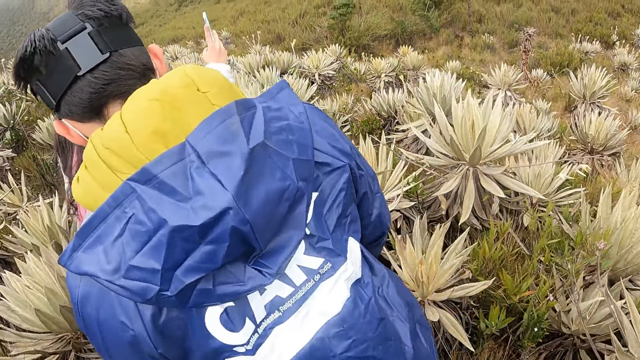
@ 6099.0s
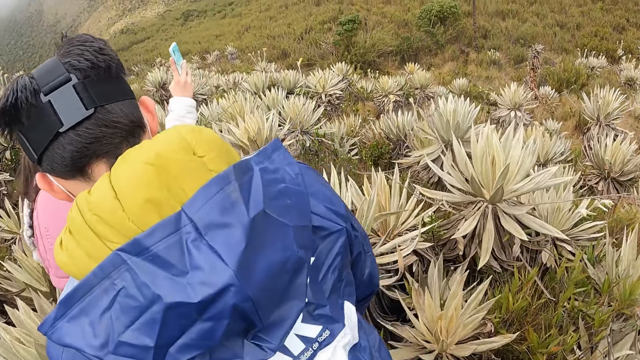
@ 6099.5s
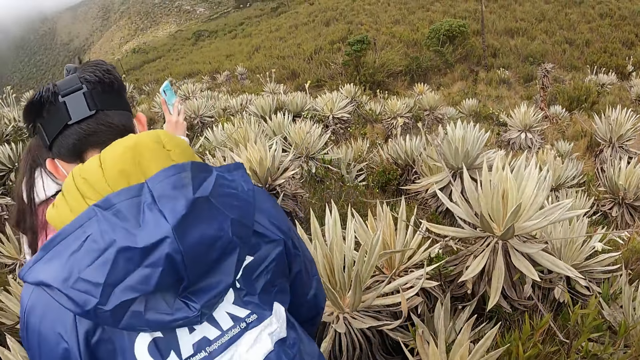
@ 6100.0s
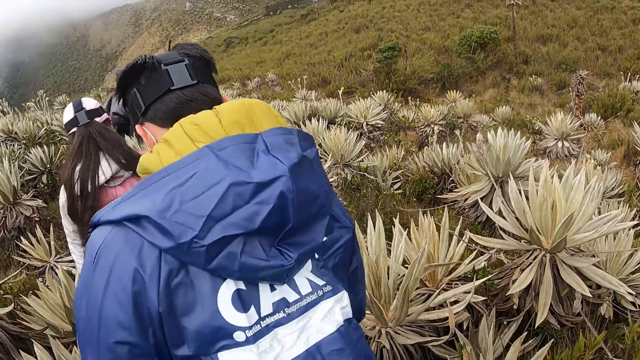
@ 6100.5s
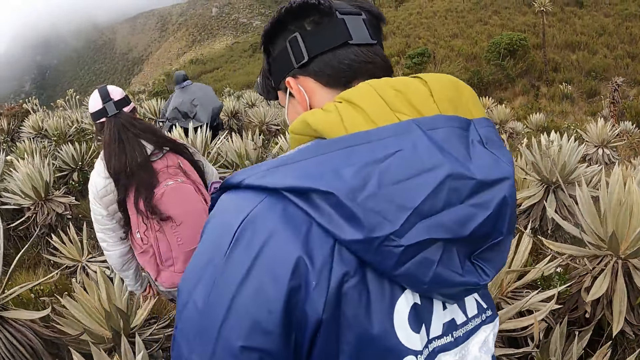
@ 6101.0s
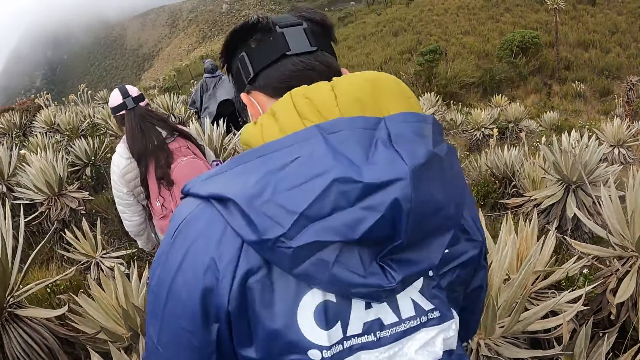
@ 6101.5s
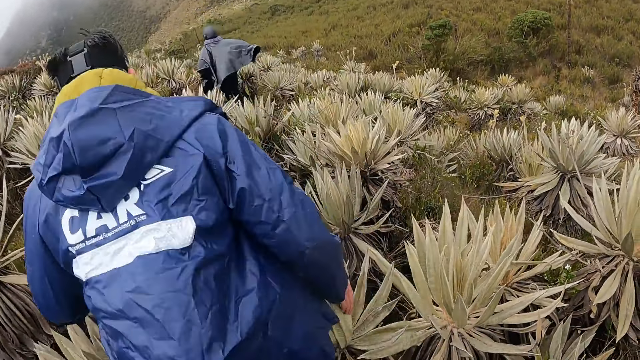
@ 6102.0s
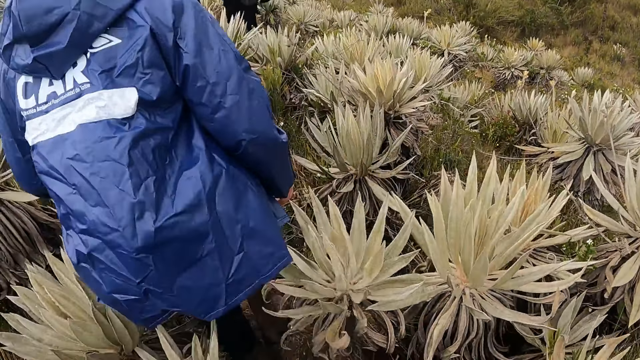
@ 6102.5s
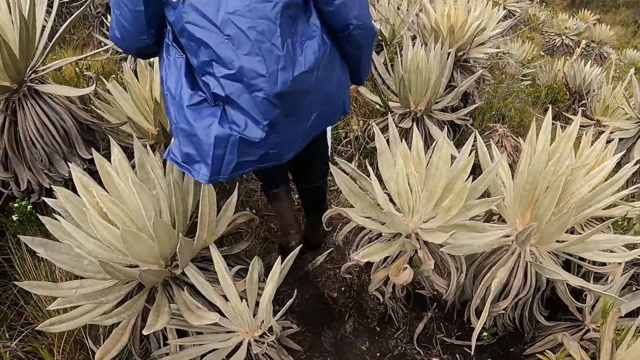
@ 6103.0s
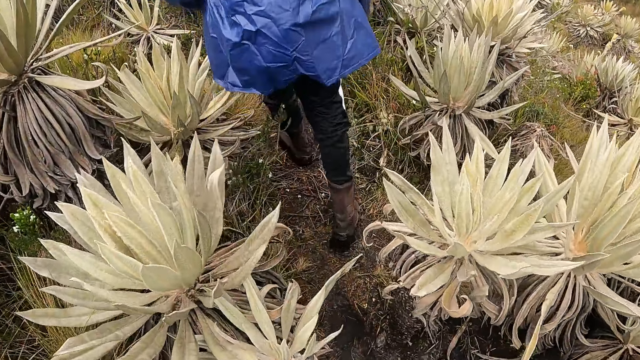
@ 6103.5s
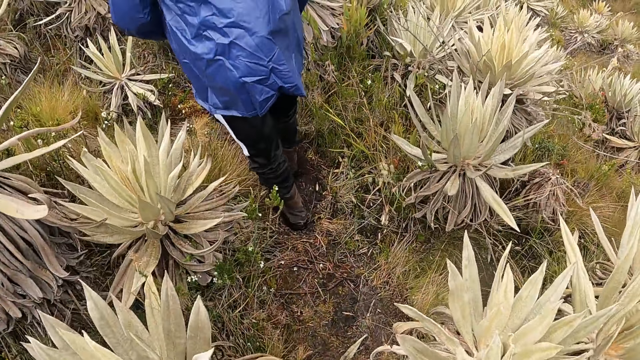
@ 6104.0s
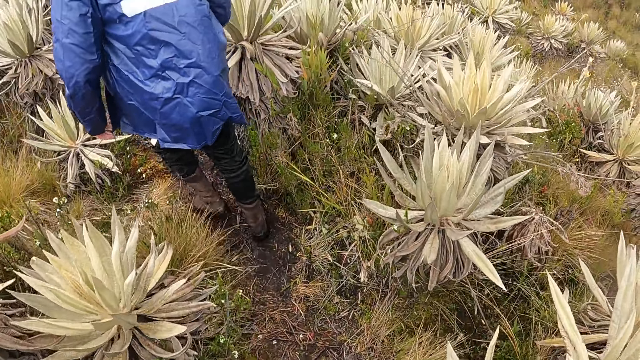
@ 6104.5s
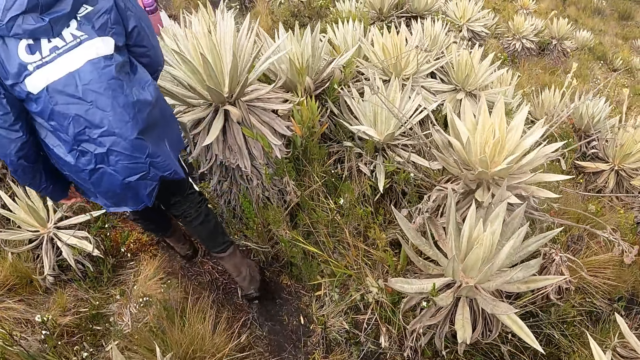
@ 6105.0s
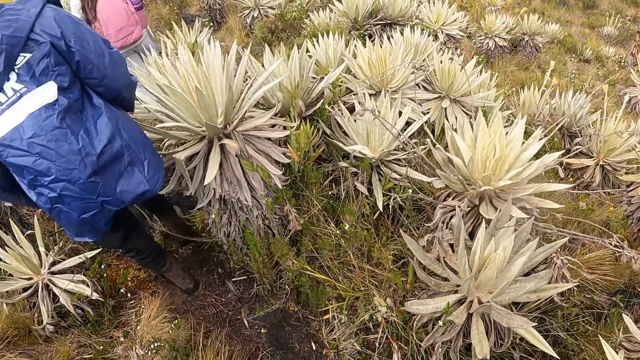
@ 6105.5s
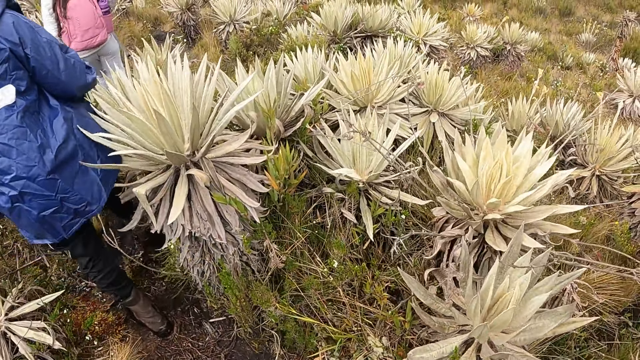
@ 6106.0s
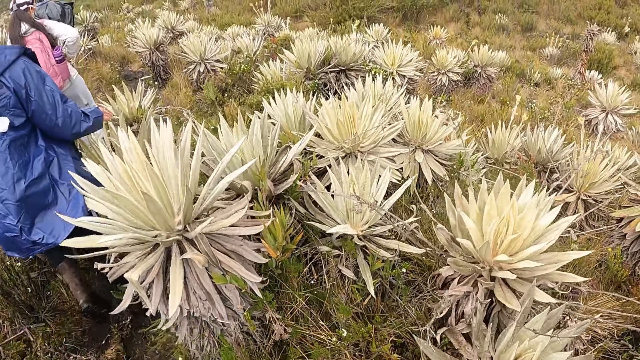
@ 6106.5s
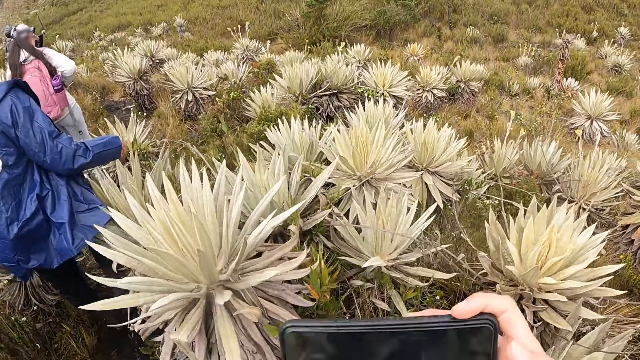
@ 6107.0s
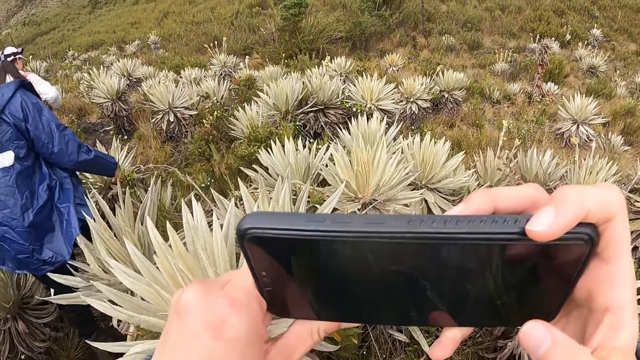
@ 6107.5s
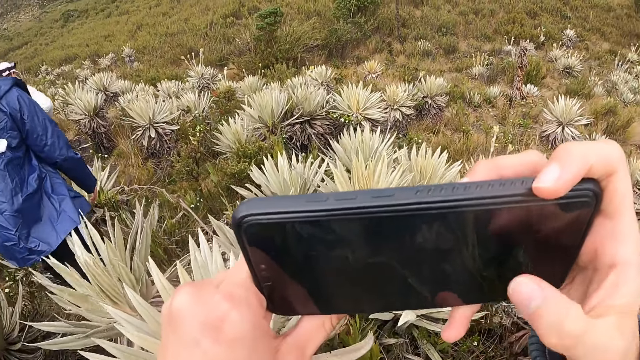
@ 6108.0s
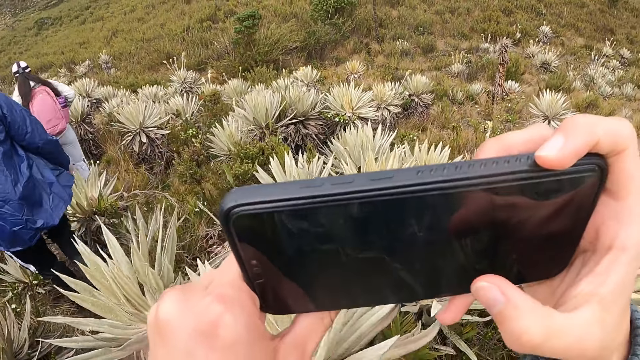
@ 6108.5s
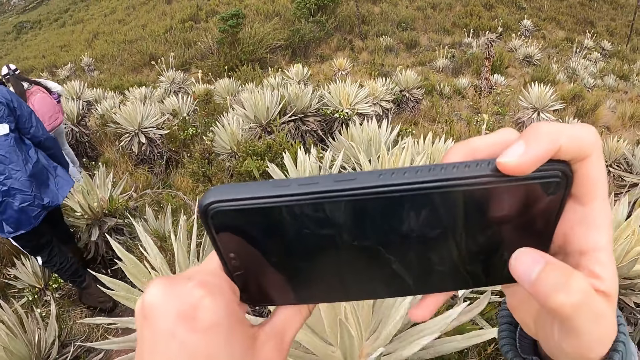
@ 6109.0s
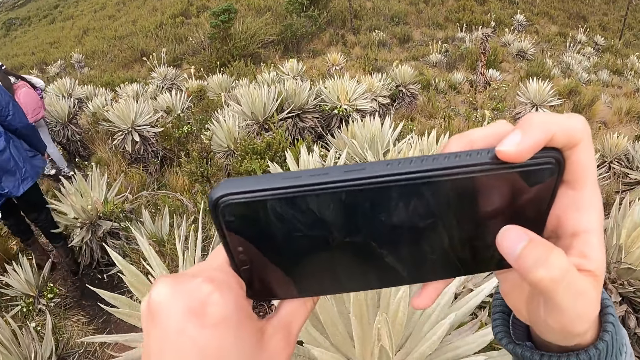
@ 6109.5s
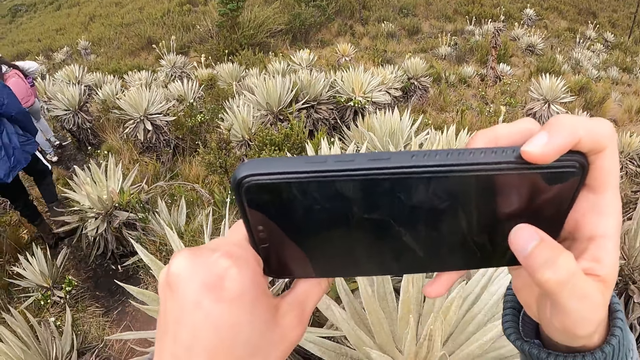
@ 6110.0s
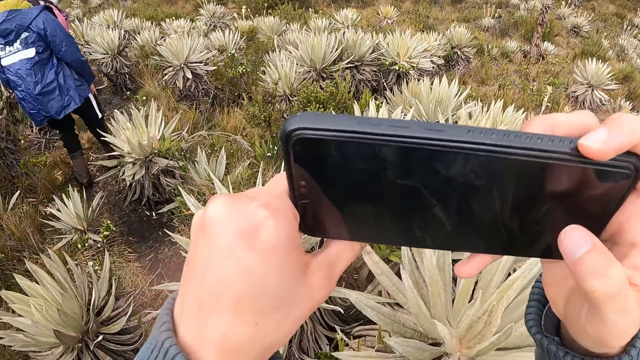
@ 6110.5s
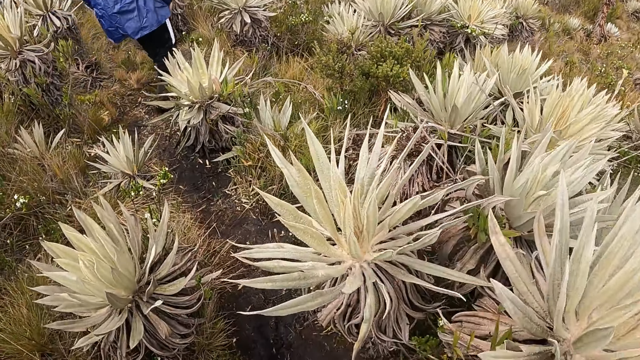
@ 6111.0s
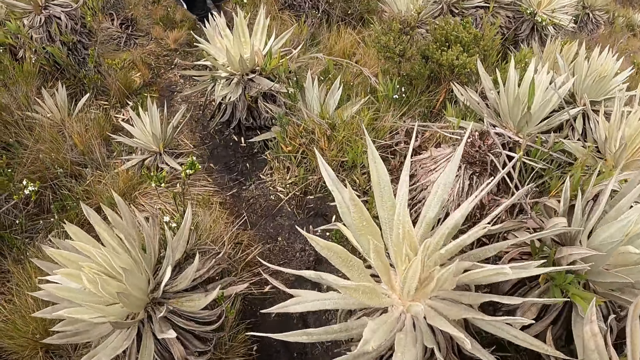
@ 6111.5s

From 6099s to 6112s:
The camera wearer operates a phone with his right hand. He takes a photo with the phone.

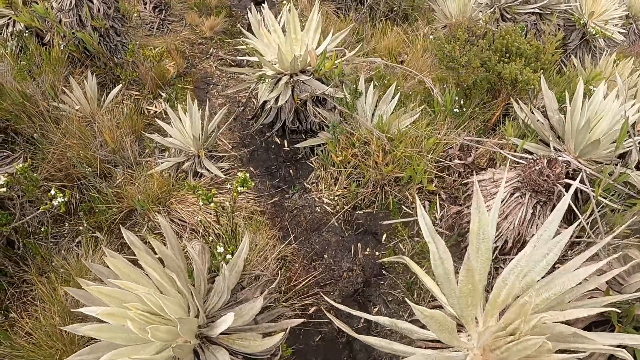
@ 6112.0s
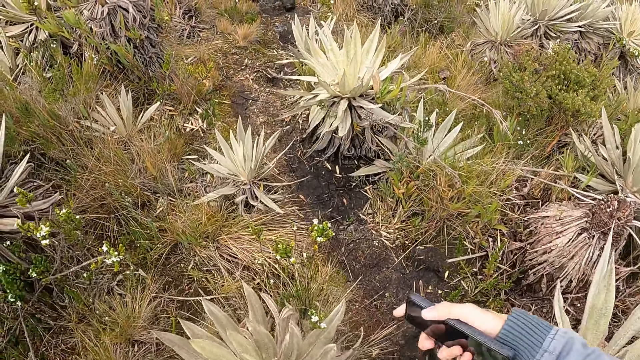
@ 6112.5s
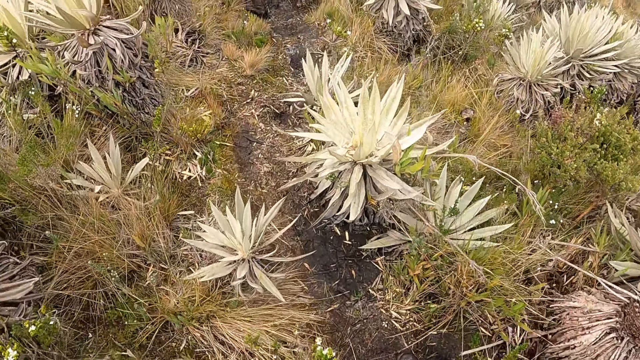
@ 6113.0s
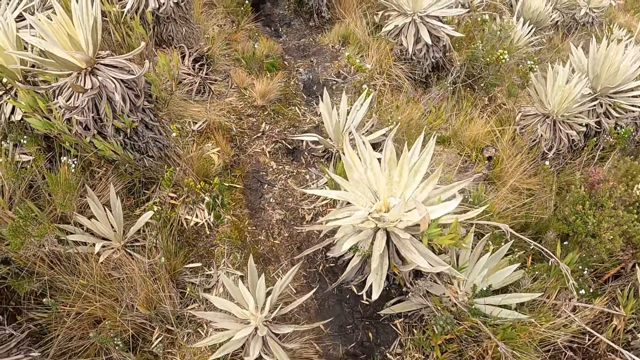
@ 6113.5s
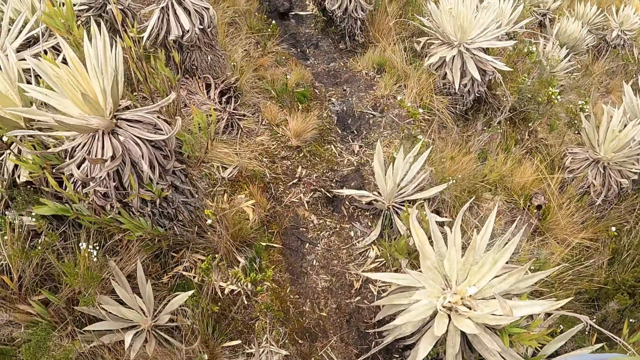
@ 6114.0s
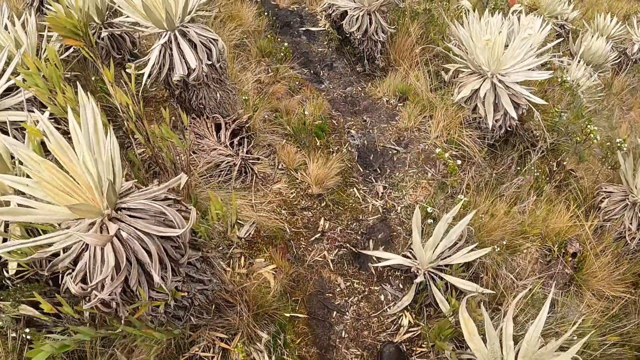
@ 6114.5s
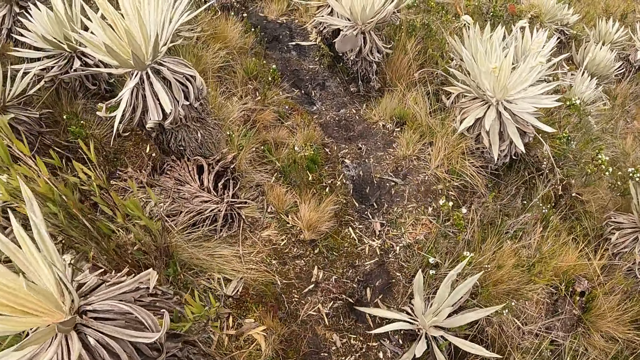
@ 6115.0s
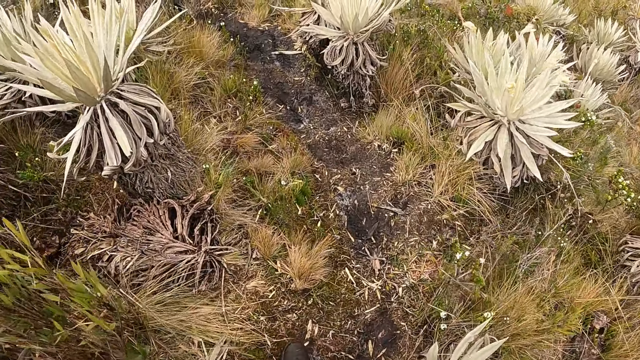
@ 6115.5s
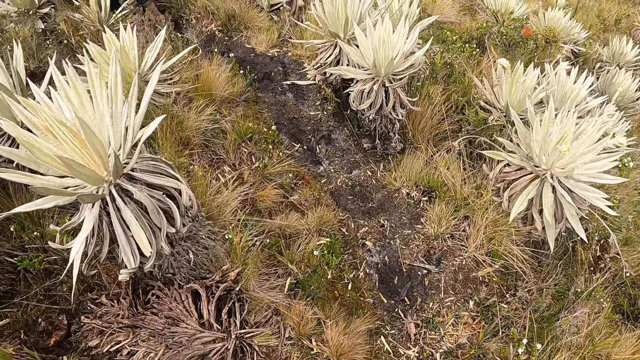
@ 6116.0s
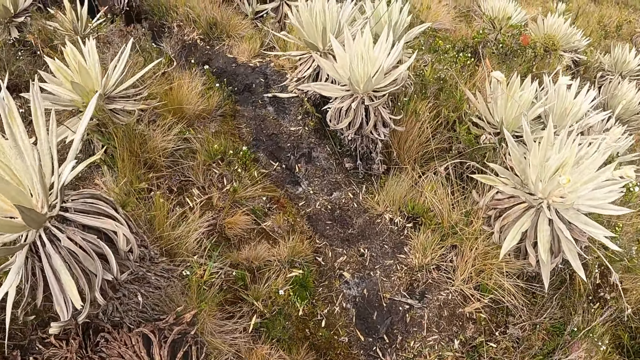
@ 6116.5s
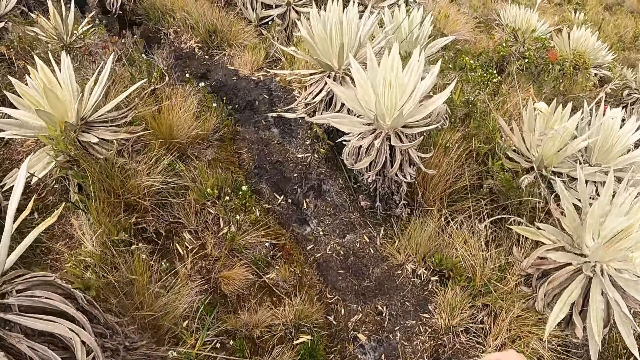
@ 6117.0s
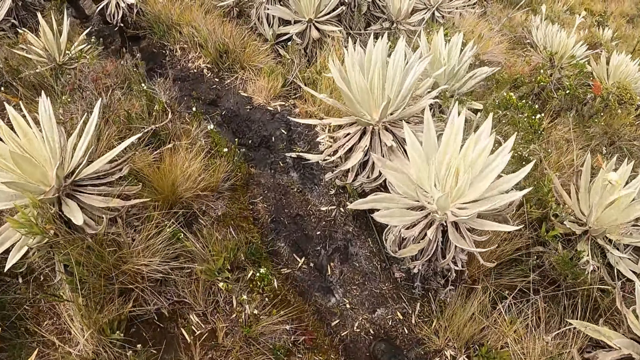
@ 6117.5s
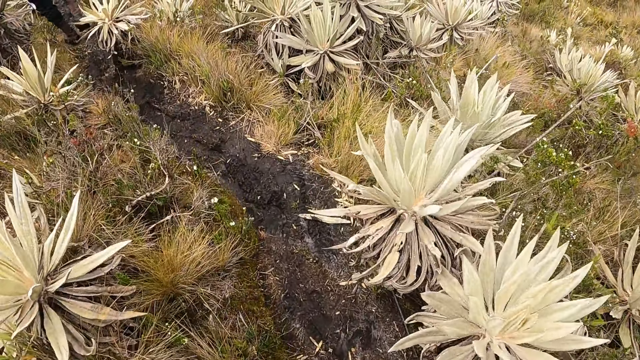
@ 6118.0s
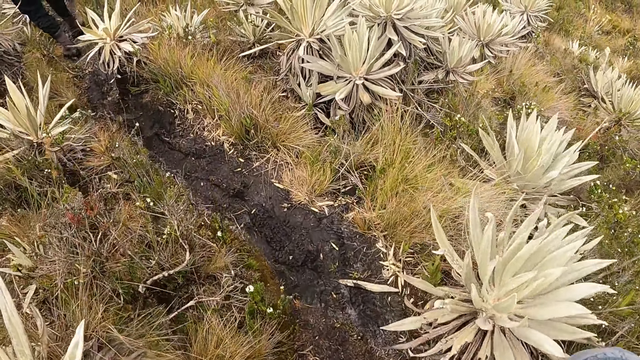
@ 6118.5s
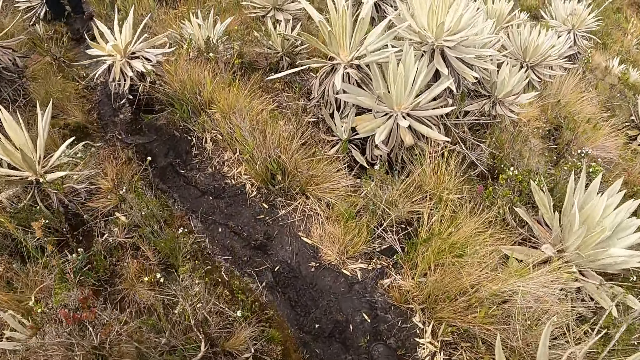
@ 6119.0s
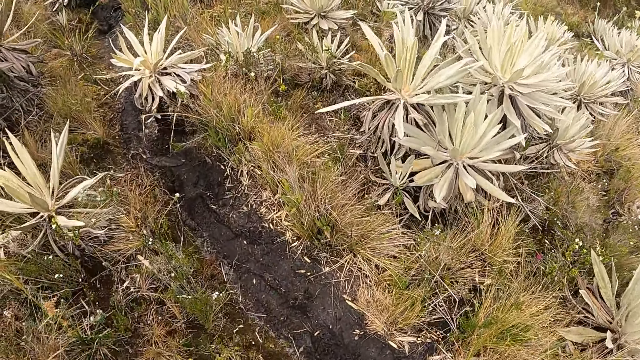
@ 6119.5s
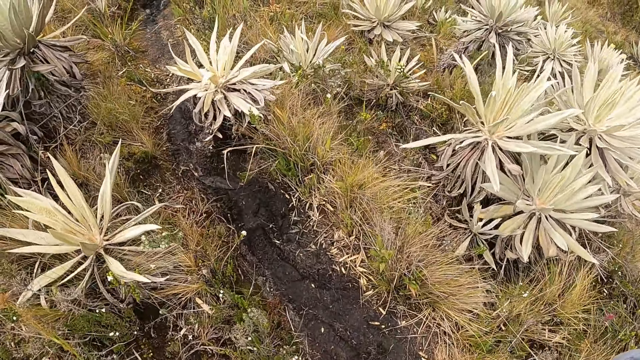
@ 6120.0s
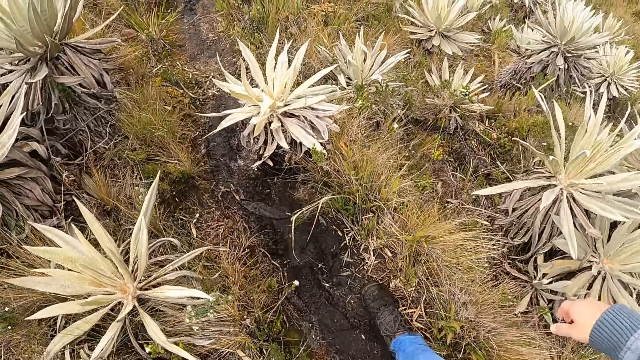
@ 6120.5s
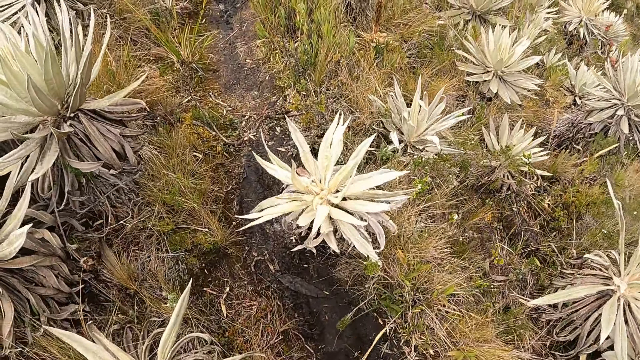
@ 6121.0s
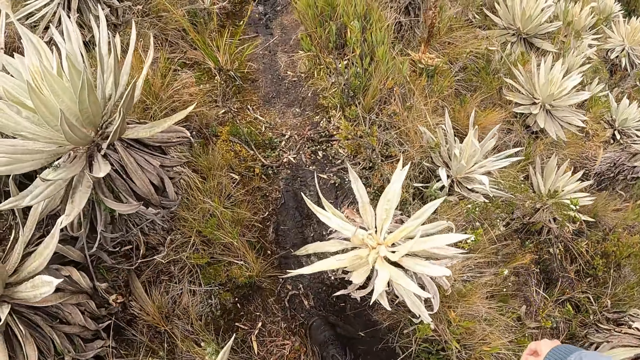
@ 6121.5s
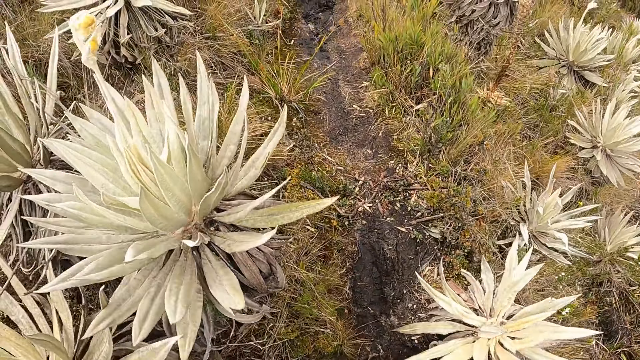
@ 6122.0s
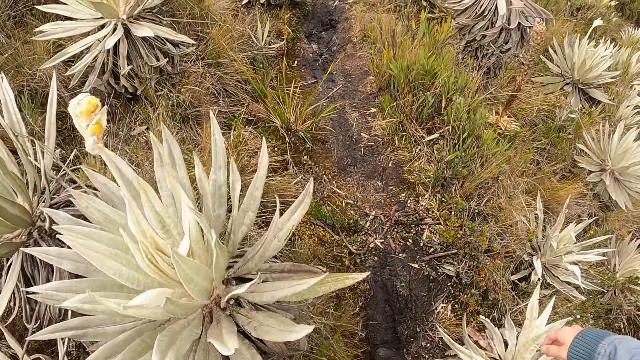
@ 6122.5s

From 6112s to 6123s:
The camera wearer walks at the field.
